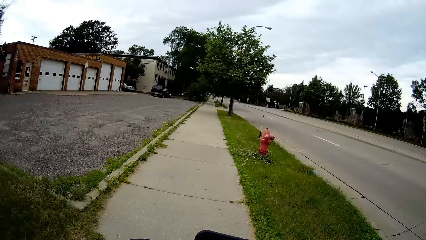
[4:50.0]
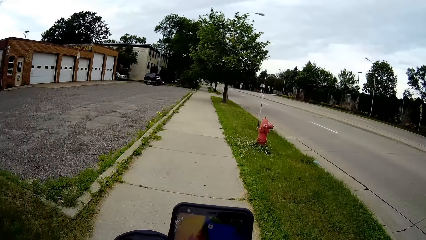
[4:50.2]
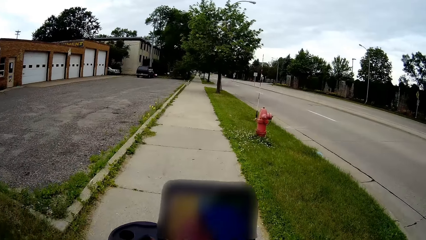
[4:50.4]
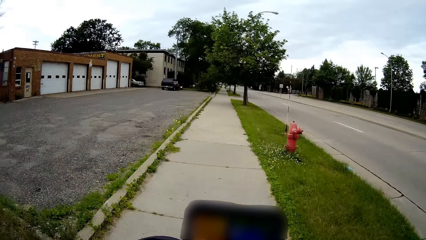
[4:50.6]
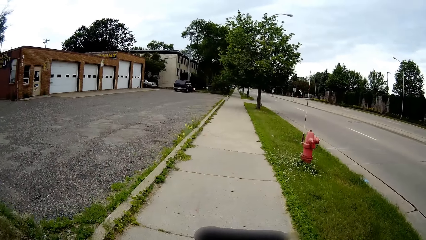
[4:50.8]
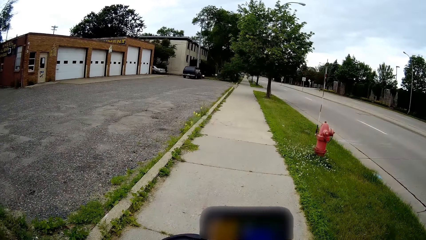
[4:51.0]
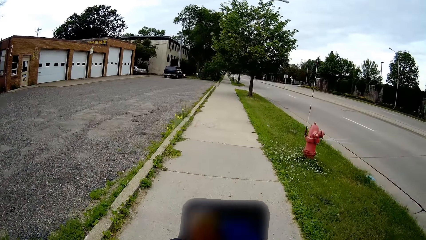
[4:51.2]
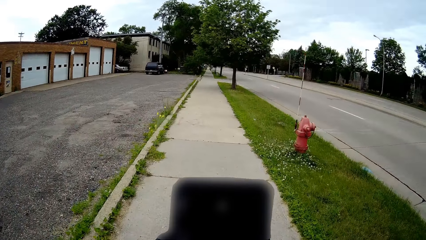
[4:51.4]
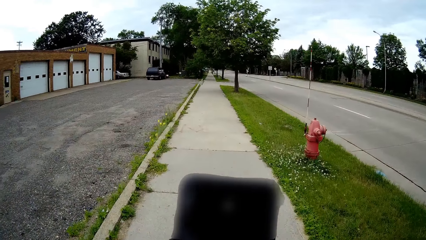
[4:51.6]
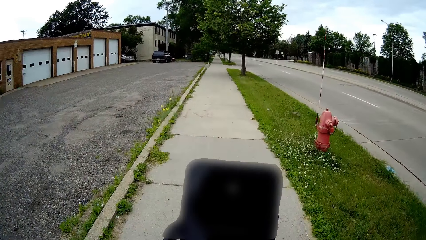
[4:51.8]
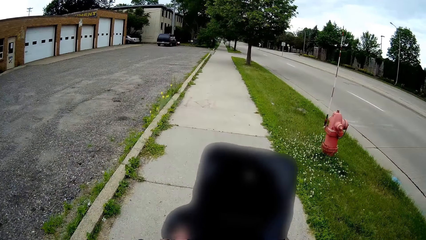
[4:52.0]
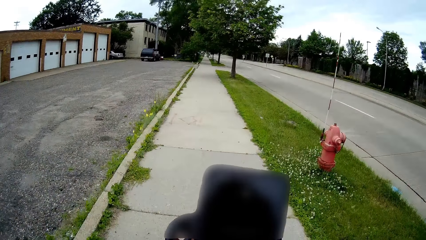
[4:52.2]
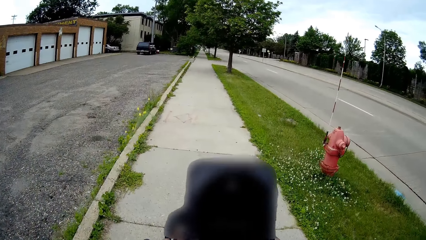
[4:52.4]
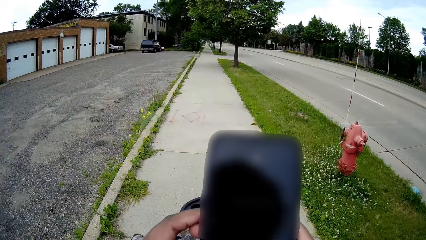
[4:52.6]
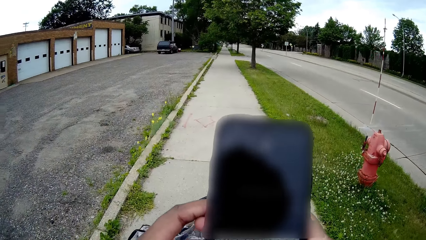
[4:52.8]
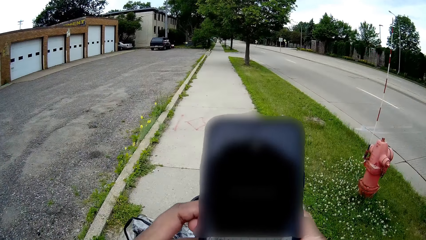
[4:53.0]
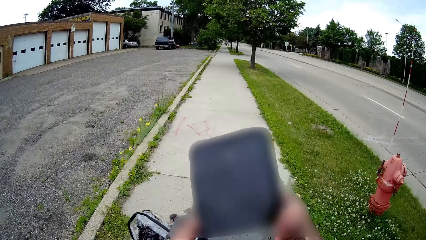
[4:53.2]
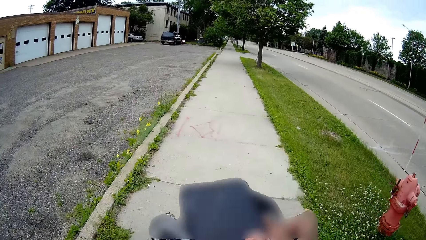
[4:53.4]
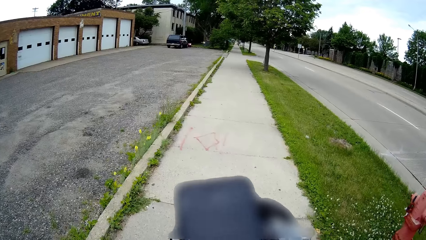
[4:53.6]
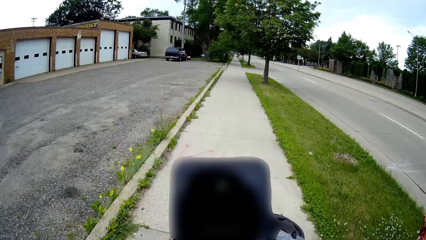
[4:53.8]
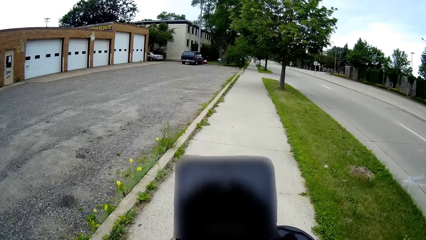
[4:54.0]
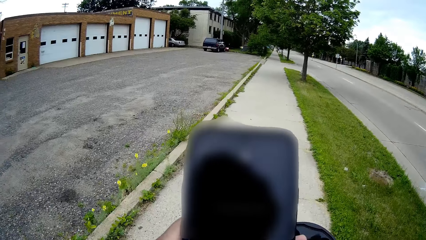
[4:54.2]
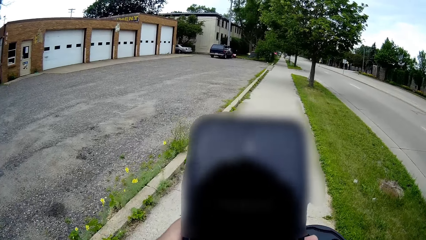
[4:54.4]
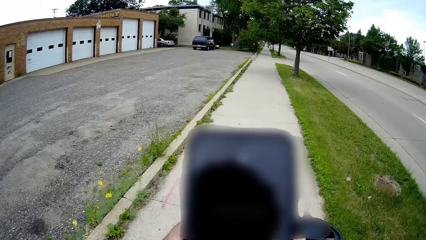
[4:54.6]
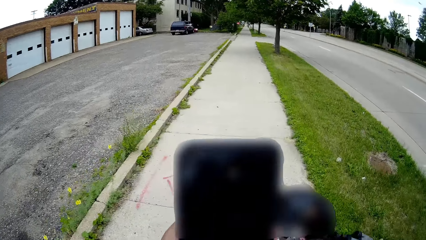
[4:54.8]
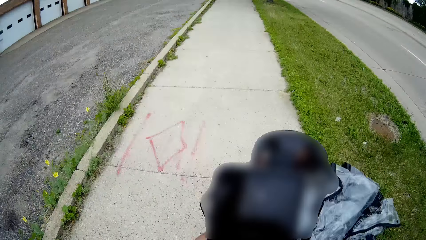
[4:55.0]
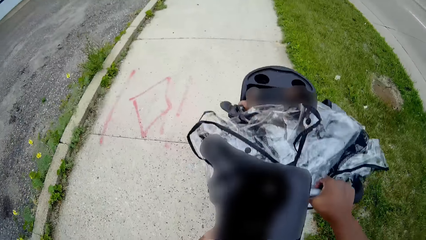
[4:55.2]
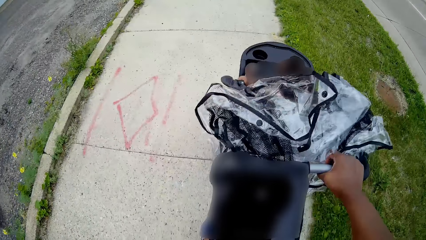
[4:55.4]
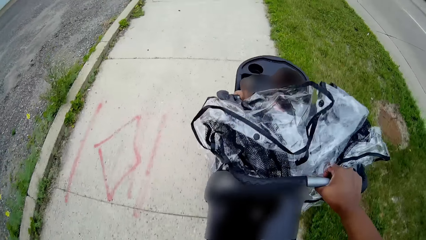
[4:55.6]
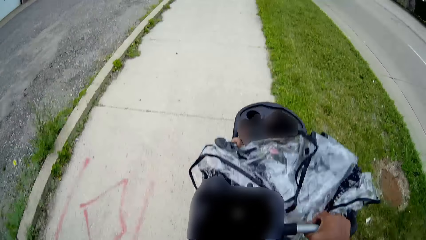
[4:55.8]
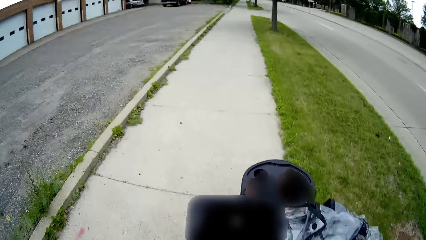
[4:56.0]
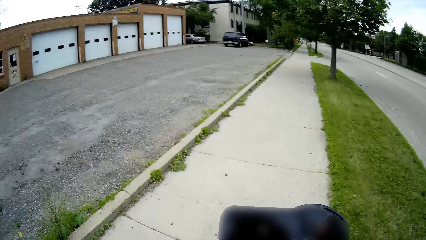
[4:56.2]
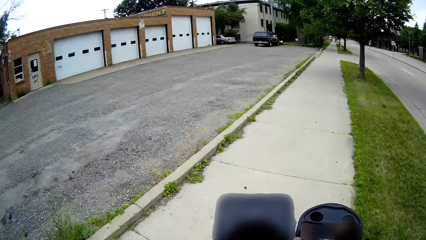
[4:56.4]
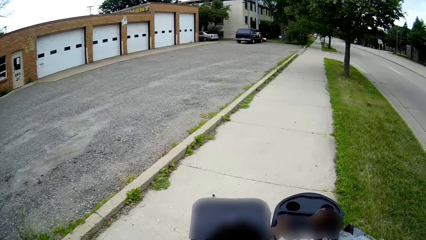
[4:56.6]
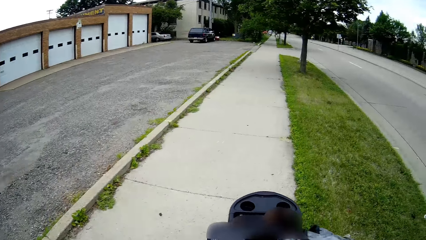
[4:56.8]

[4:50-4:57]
The camera wearer uses a phone with her right hand. She pushes the baby stroller.

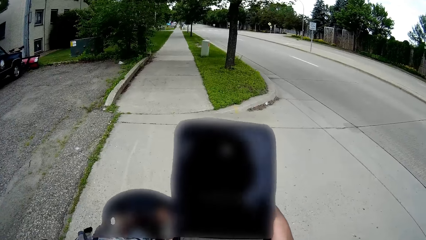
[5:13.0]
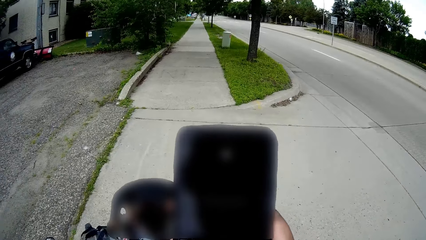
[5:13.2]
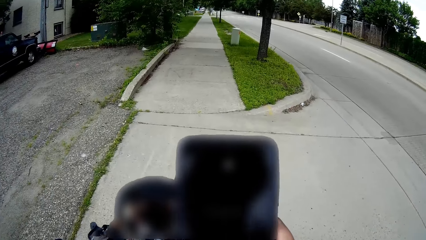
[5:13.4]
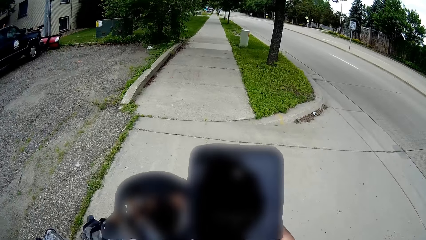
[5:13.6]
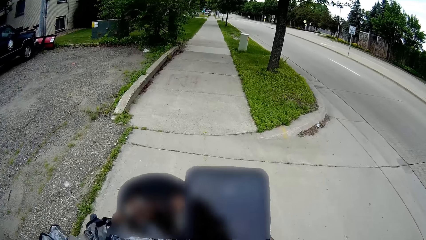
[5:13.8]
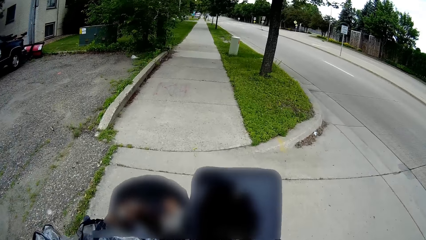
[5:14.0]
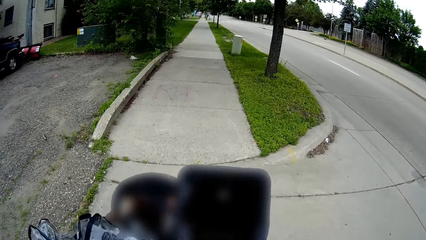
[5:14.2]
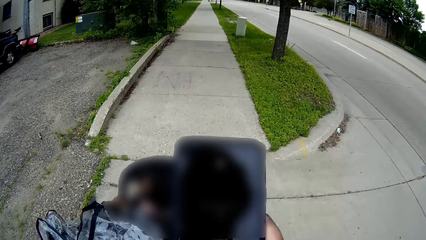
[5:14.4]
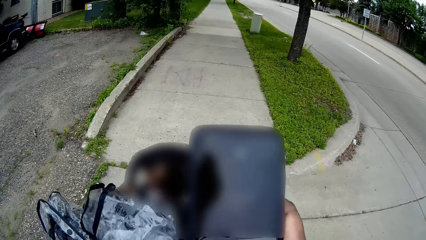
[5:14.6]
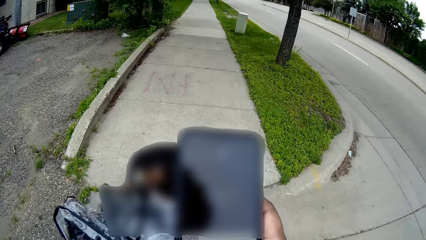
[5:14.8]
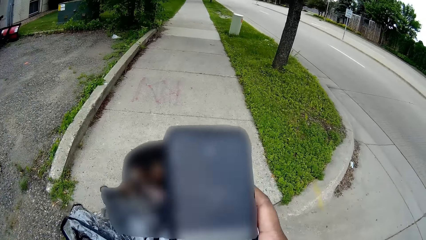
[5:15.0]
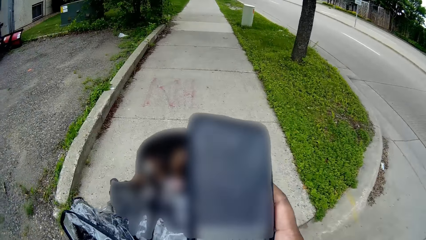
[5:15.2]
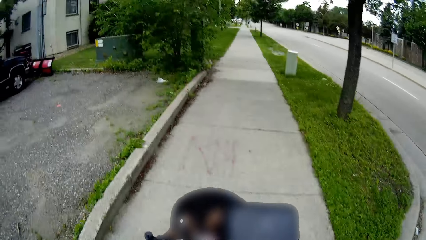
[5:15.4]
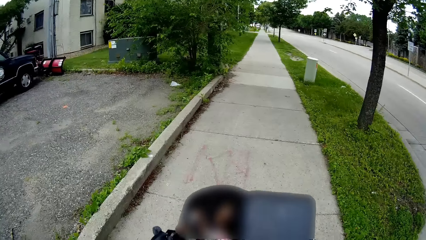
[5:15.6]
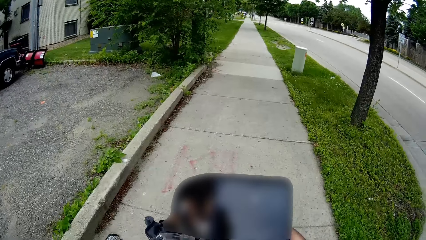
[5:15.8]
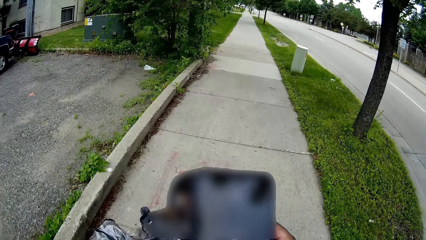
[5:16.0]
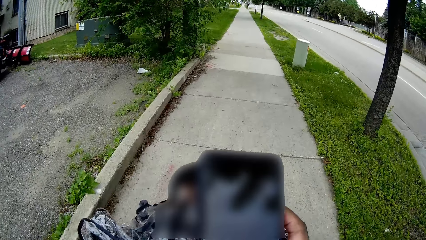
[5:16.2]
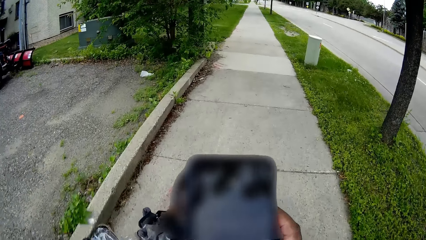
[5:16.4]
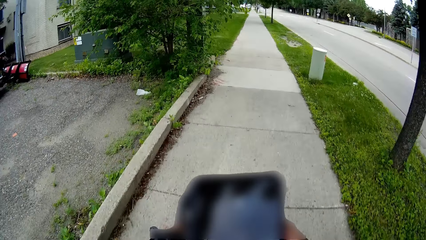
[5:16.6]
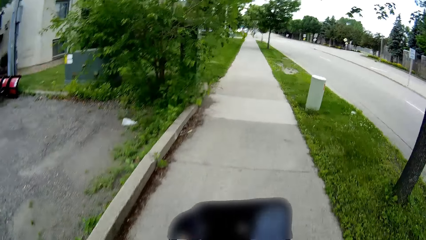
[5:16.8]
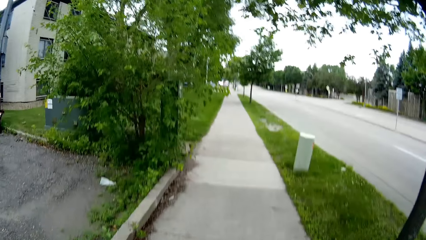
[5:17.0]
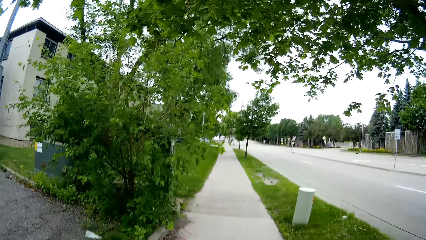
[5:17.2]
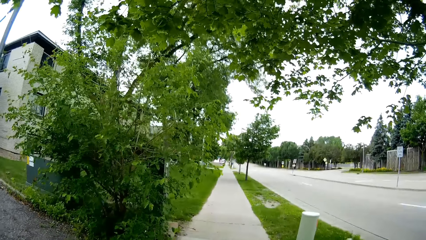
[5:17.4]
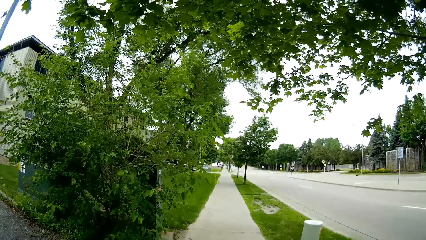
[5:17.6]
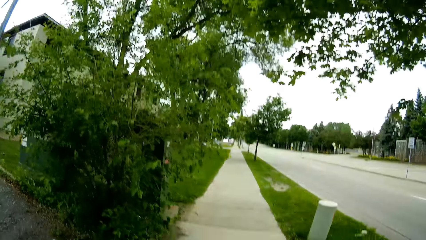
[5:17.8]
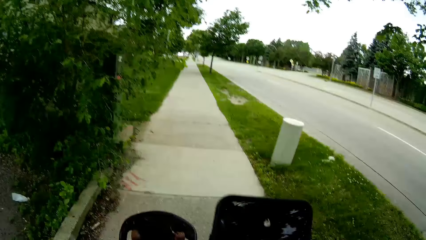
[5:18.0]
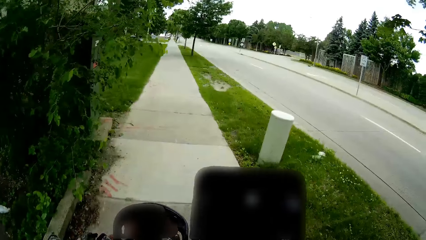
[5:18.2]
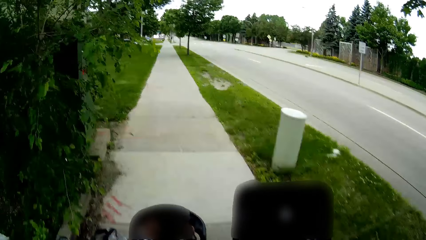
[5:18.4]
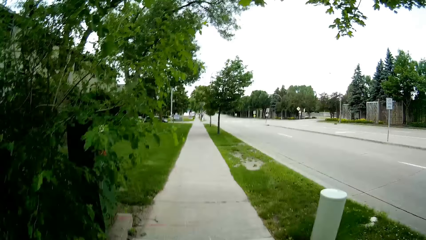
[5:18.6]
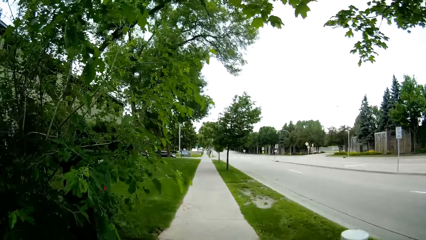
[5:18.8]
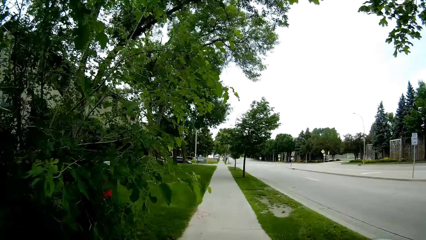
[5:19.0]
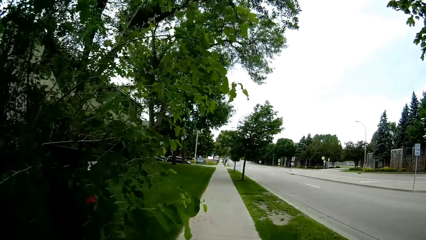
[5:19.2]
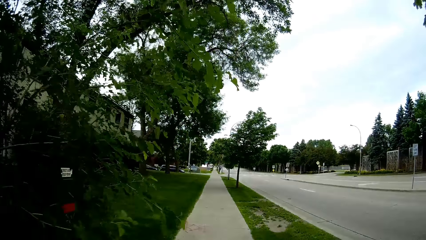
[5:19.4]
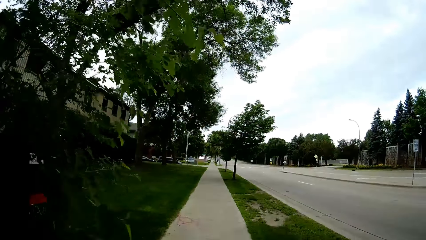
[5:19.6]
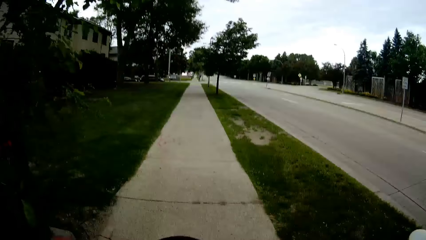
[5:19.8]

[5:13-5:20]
The camera wearer talks.
